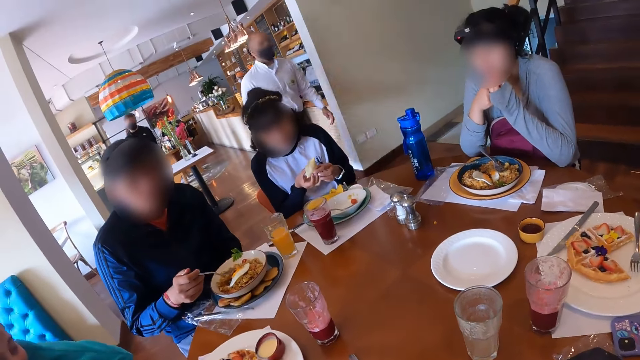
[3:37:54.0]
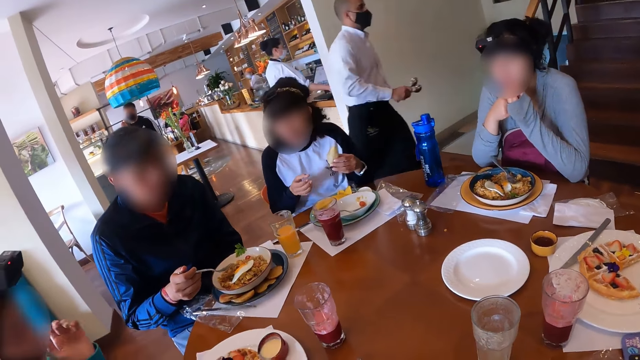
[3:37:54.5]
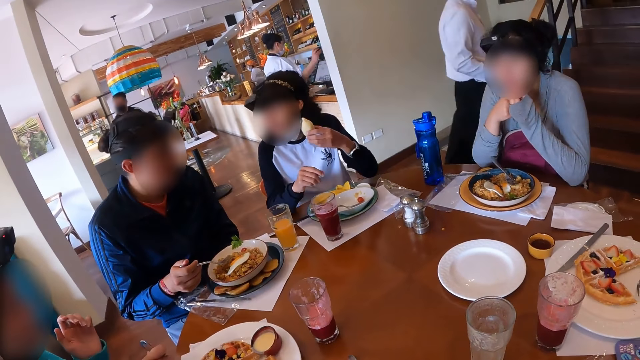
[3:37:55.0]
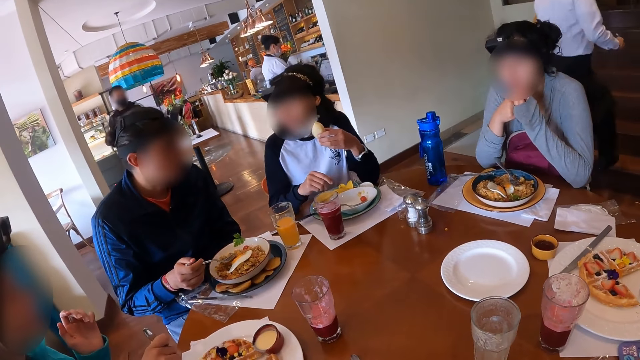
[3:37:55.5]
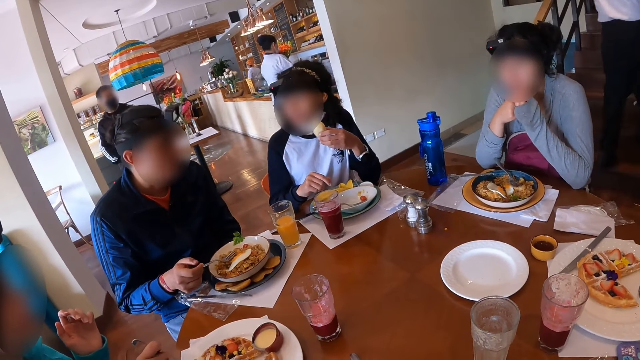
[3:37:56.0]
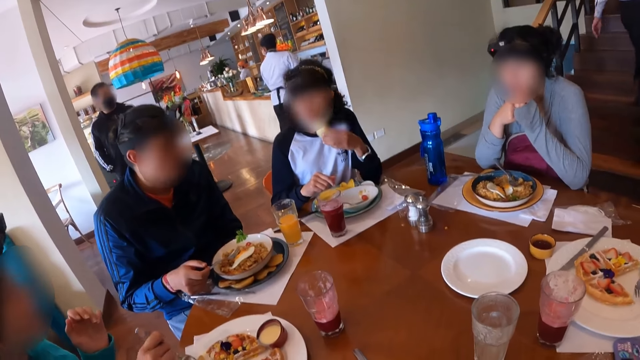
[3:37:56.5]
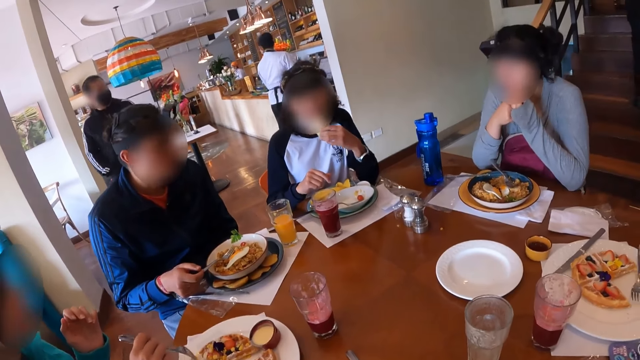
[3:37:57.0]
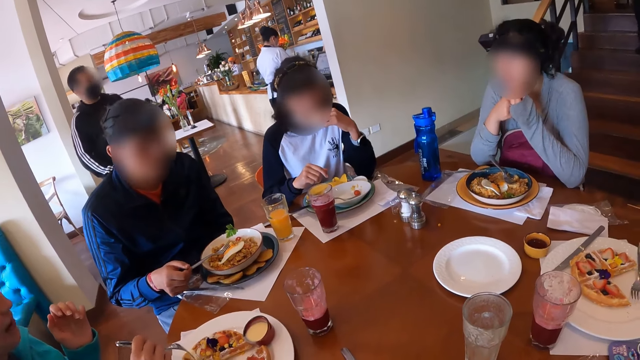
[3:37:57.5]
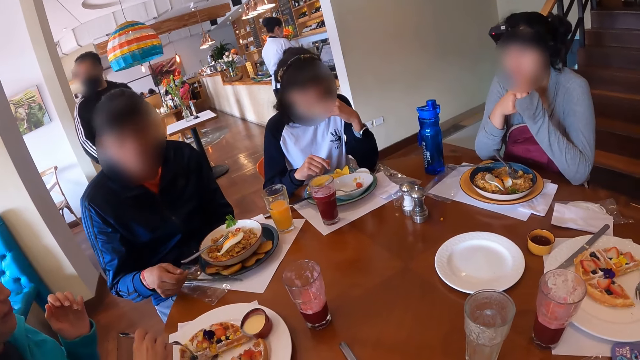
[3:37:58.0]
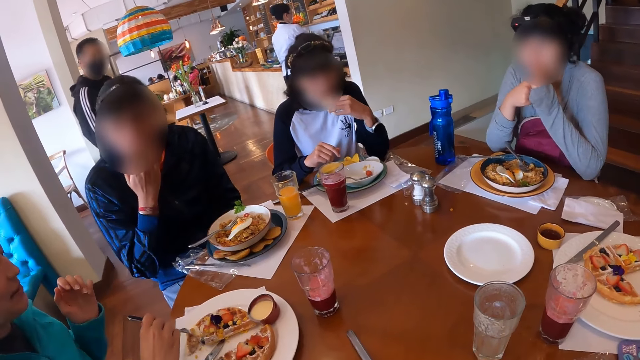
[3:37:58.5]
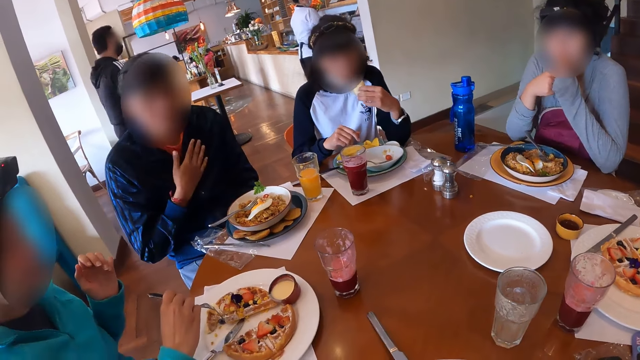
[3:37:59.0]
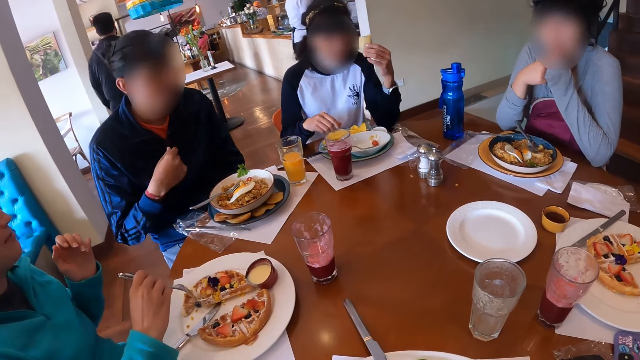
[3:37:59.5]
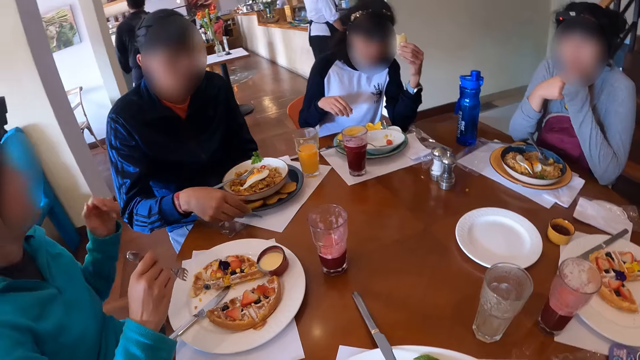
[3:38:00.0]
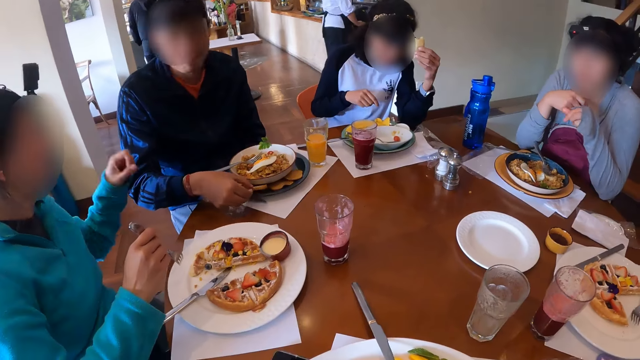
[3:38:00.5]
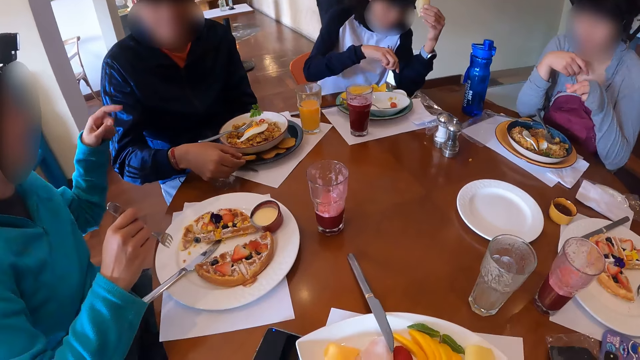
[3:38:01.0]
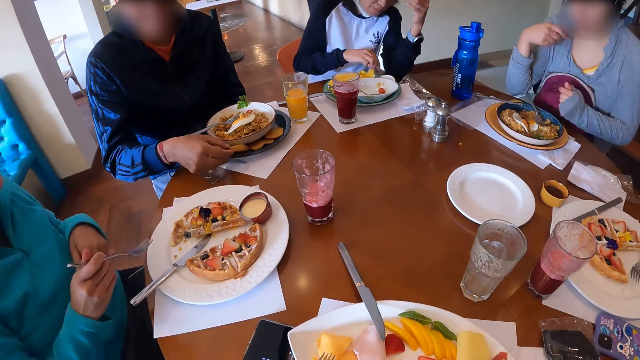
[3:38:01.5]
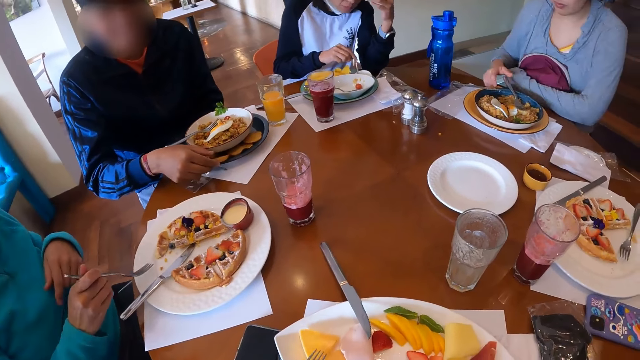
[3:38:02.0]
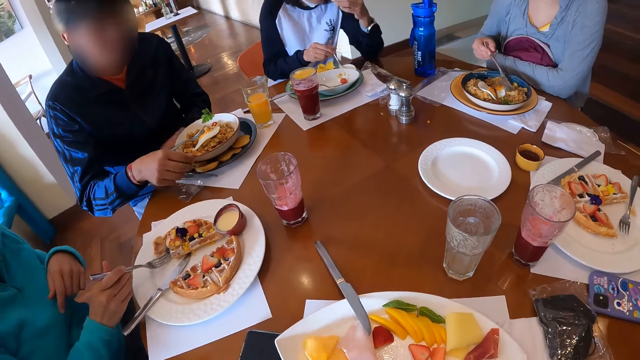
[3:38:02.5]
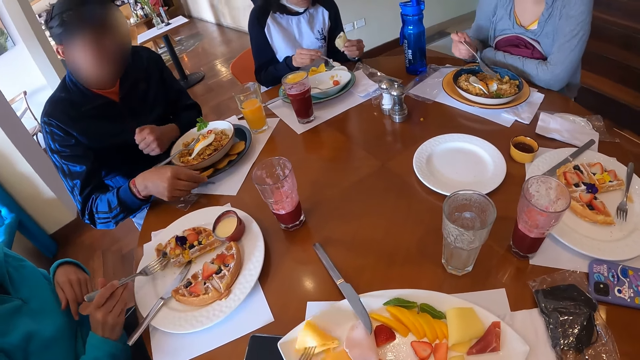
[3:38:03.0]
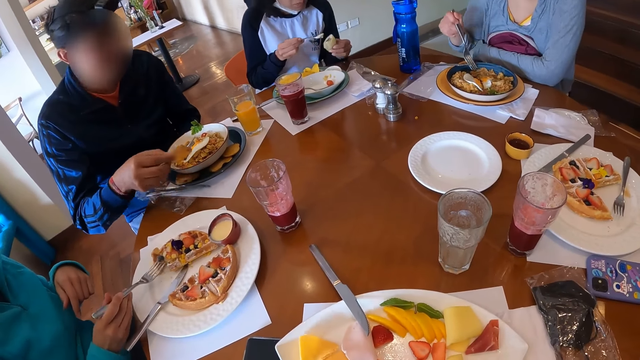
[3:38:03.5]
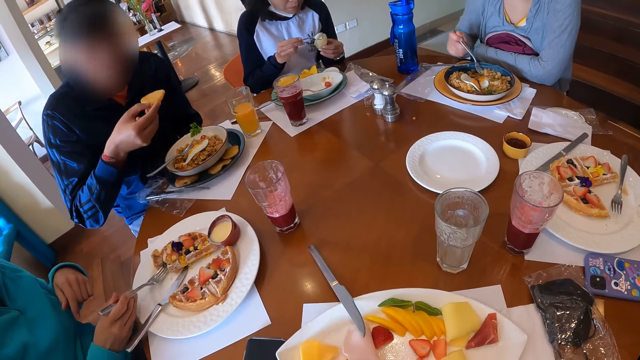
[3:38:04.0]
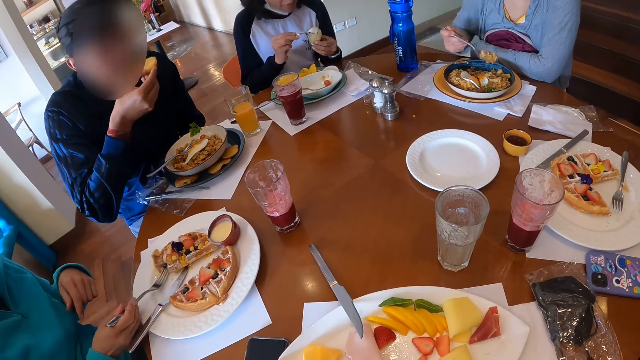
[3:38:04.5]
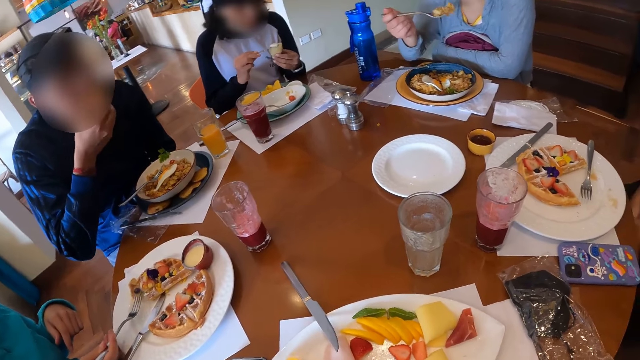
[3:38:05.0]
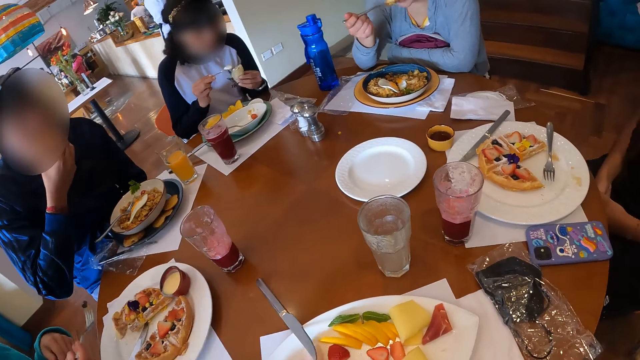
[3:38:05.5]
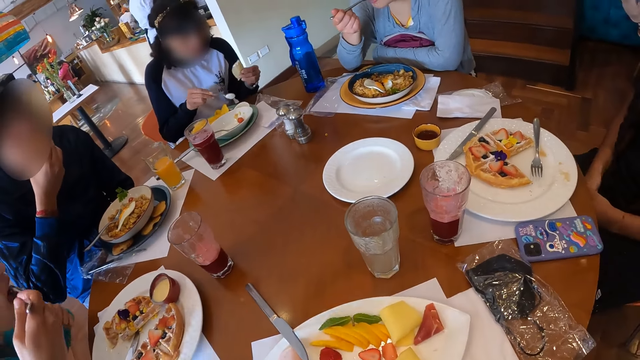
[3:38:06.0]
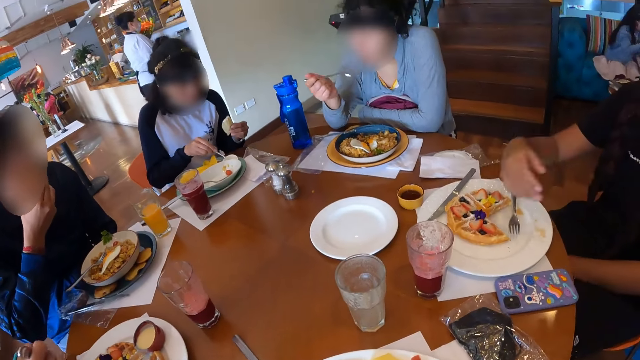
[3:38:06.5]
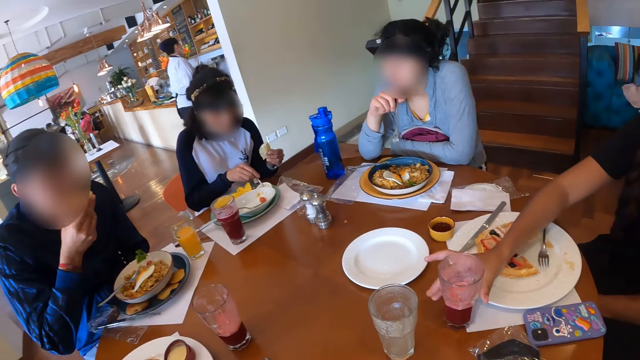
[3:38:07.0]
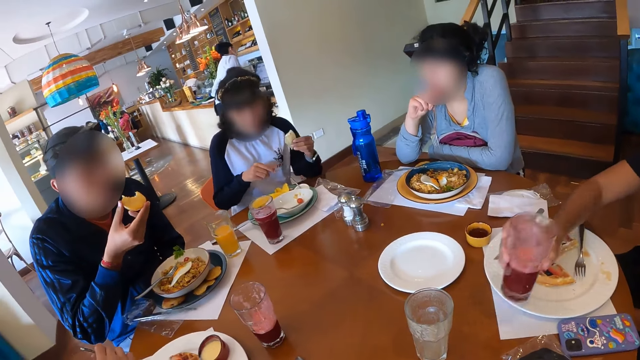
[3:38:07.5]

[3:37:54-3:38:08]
The camera wearer looks around the table. A man places the fork on the plate with his right hand. A woman eats from the snack in her left hand. Another woman moves the waffles on the plate with the fork in her right hand. The man picks a potato slice from the plate on the table with his right hand. The second woman touches the man with her left hand. The man places the potato slice on the plate on the table with his right hand. A third woman picks up the fork from the plate with her right hand. The camera wearer eats with the fork. The second woman picks some toppings from the plate with the fork in her right hand. The first woman picks a spoon from a bowl of cream on the plate on the table with her right hand. The camera wearer moves some cheese on the plate of crudites with the fork in his left hand. The man picks the potato slice from the plate on the table with his right hand. The third woman picks some noodles from the plate with the fork in her right hand. The first woman pours the cream into the snack in her left hand with her right hand. The man eats from the potato slice in his right hand. The third woman eats from the fork in her right hand. The second woman eats from the fork in her right hand. The first woman places the spoon in the bowl of cream with her right hand. A fourth woman picks a glass of juice from the table with her right hand. The camera wearer looks around the table.

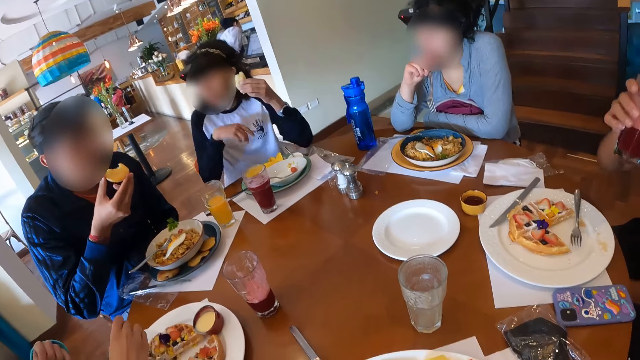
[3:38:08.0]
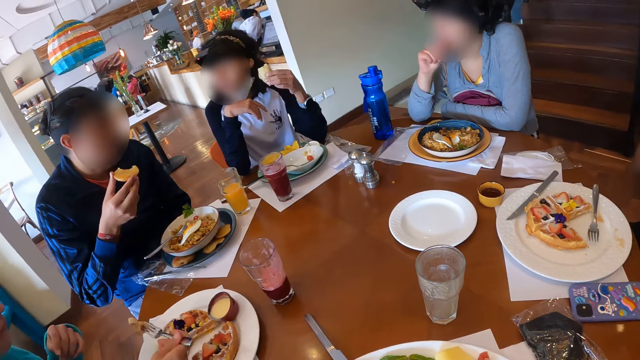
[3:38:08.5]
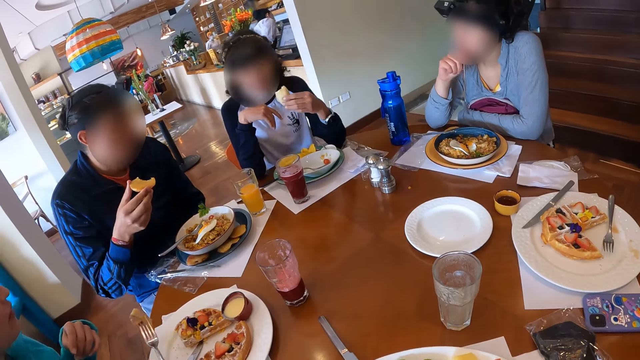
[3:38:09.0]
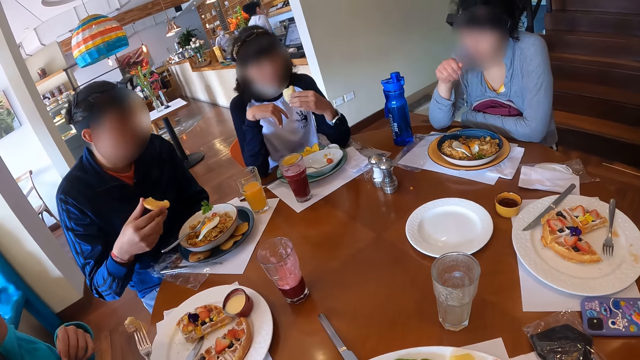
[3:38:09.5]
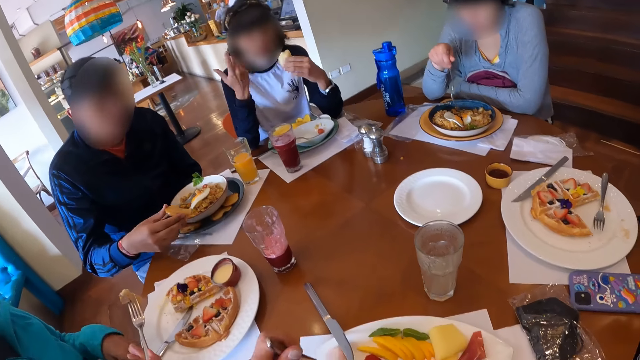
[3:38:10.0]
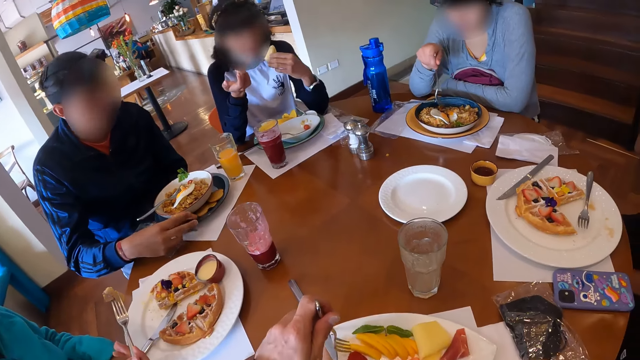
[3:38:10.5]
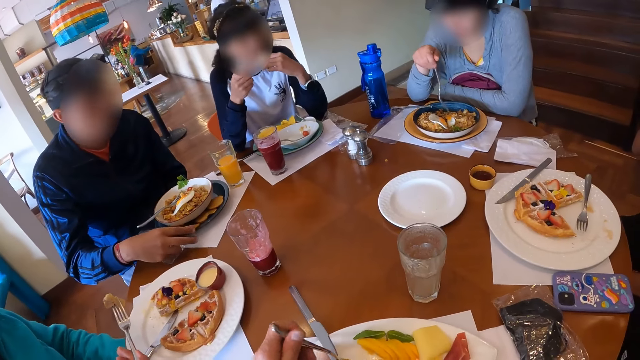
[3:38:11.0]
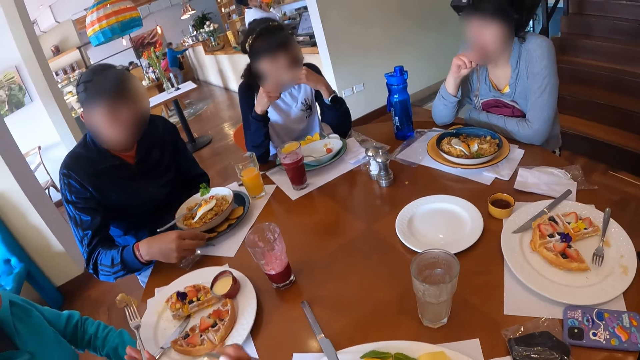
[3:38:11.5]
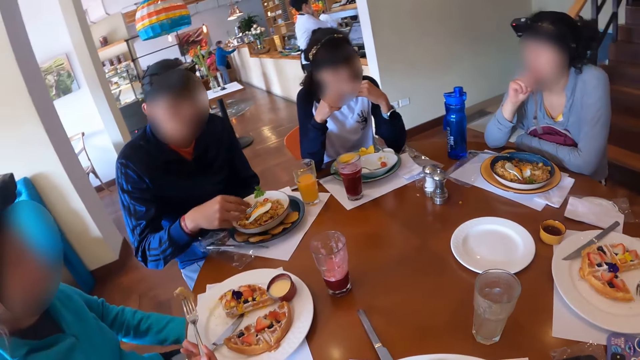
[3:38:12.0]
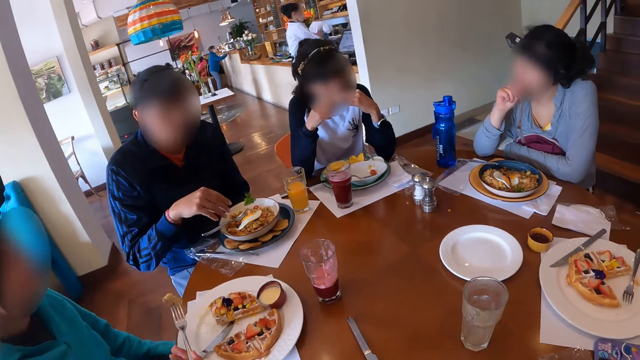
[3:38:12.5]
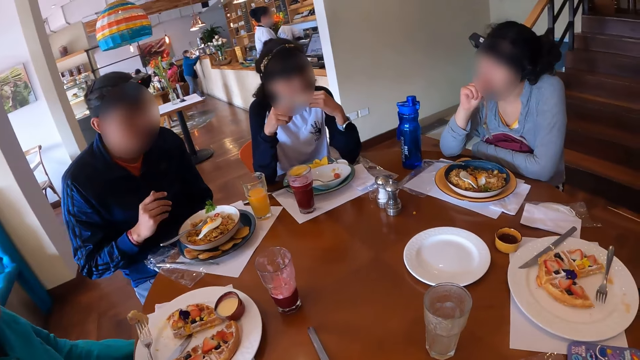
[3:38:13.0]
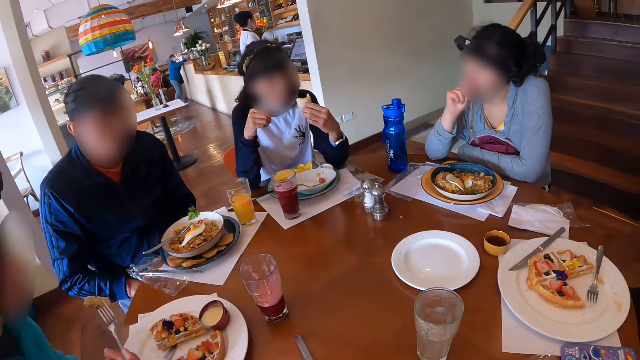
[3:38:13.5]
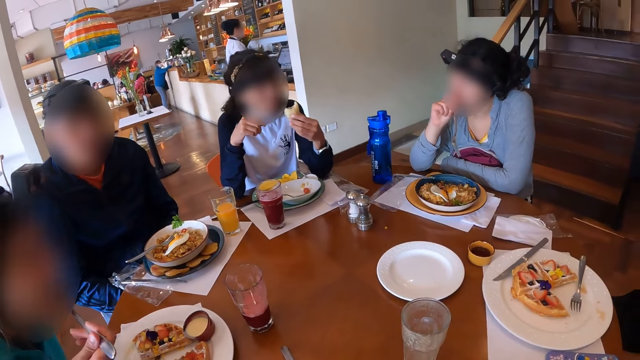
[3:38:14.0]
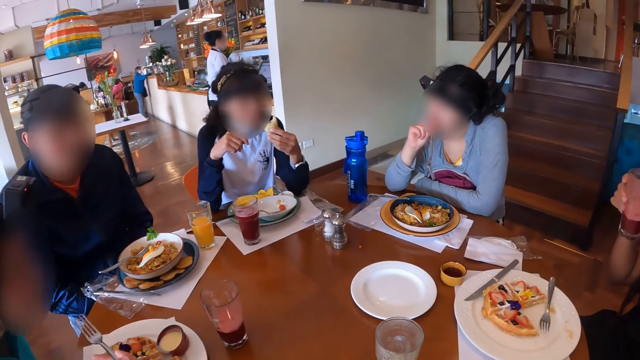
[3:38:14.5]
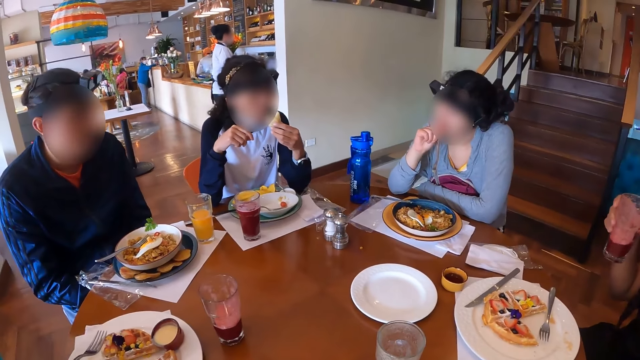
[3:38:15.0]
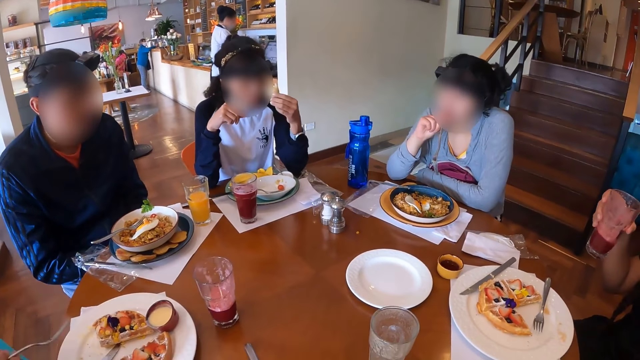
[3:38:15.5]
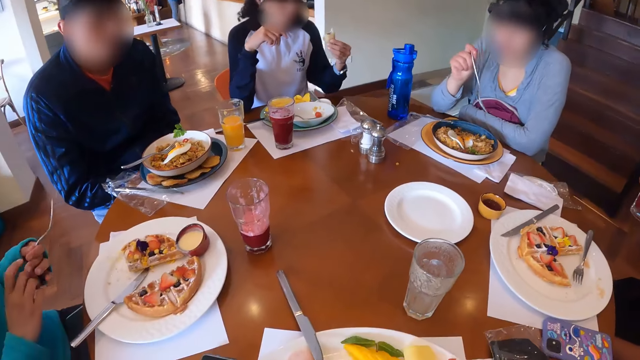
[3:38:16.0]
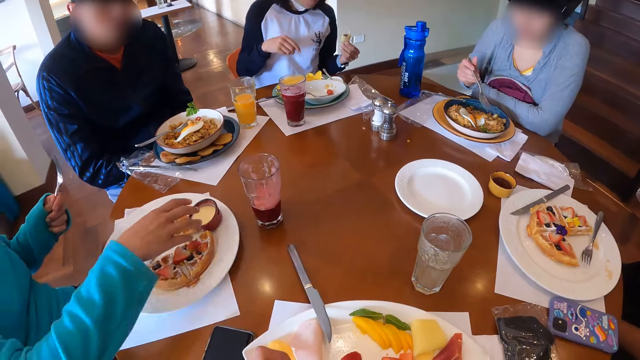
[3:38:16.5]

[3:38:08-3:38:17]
A woman picks the waffles on the plate with the fork in her right hand. Another woman eats from the snack in her left hand. A man places the potato slice from the plate on the table with his right hand. The camera wearer picks from the plate of crudites with the fork in his left hand. The first woman eats from the fork in her right hand. A third woman shakes the glass of juice in her right hand. The first woman transfers the fork from her right hand to her left hand.
